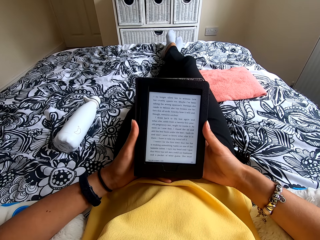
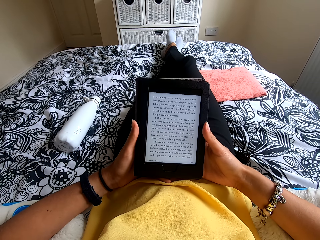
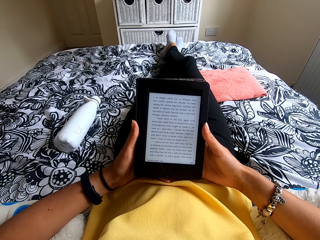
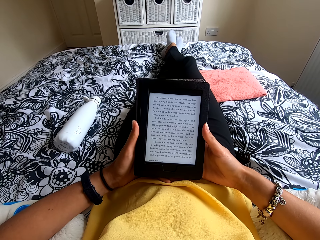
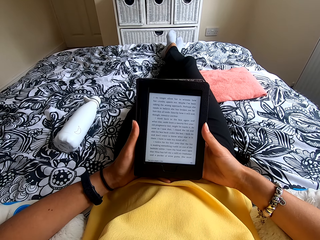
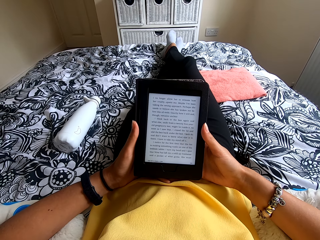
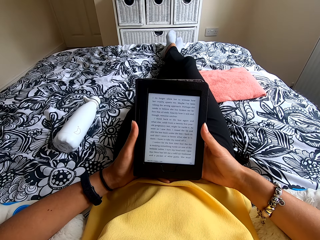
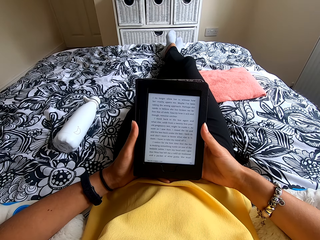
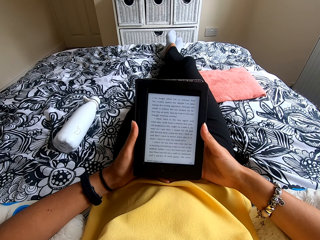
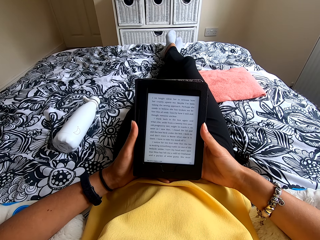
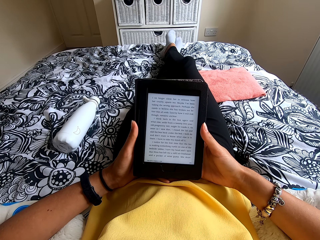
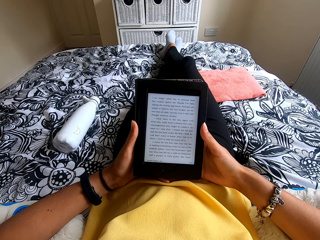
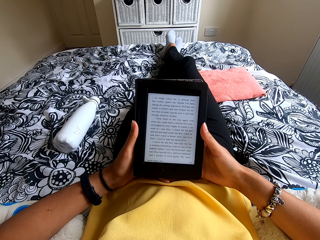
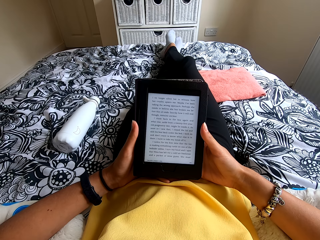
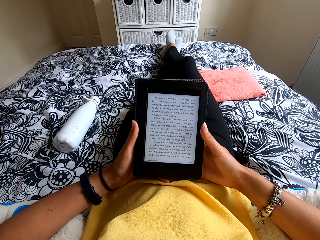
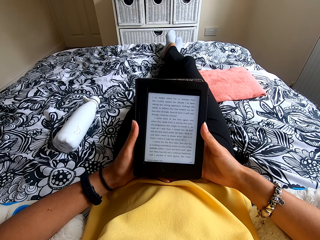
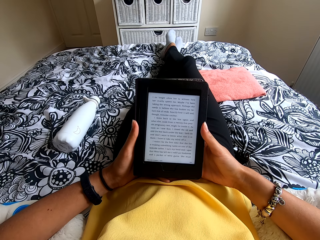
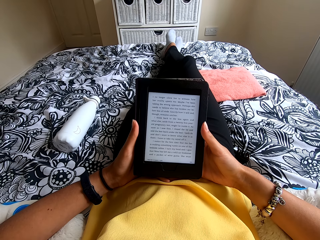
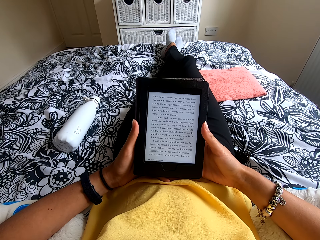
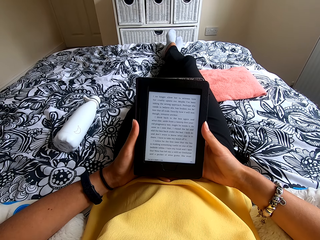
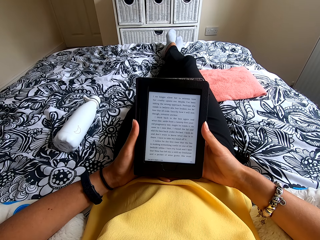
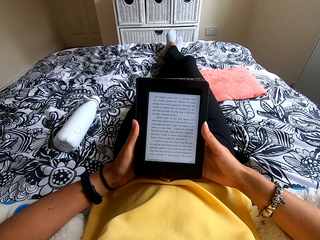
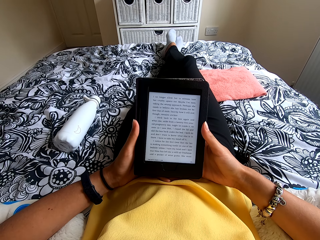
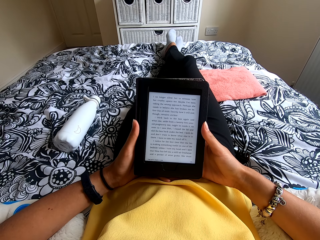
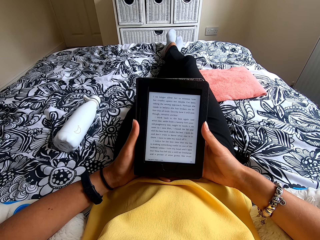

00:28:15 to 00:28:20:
The camera wearer reads the ebook reader.

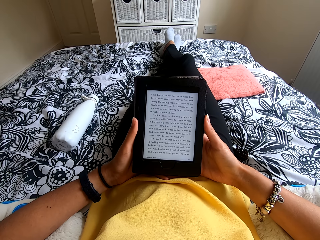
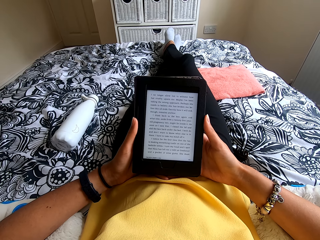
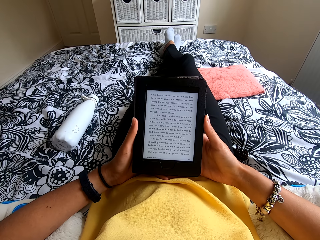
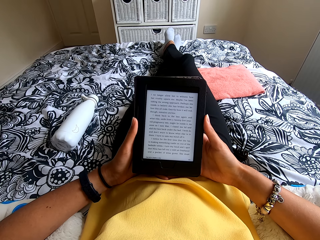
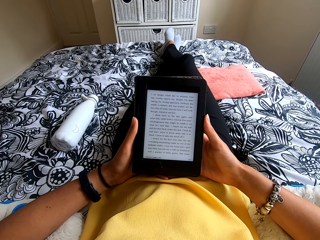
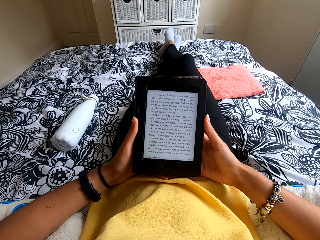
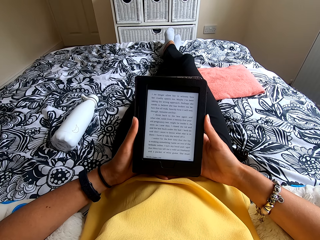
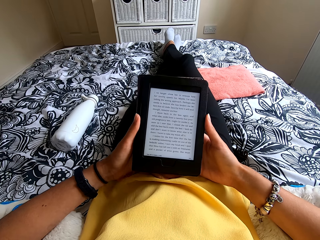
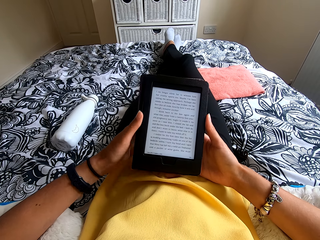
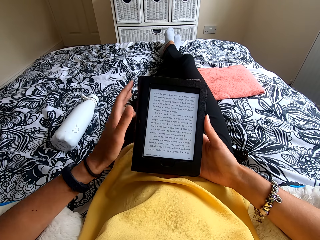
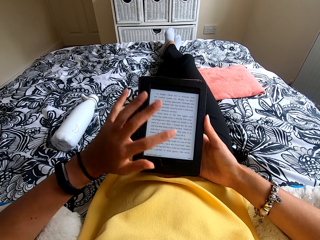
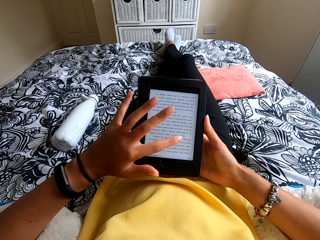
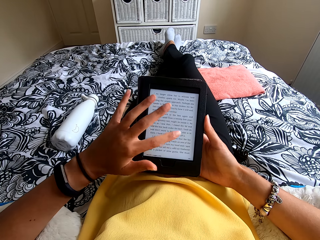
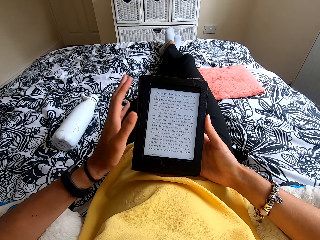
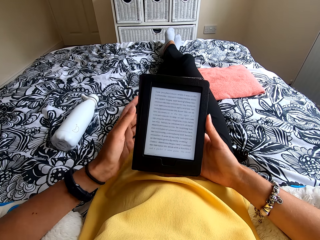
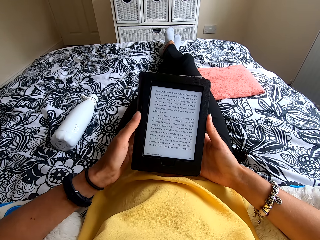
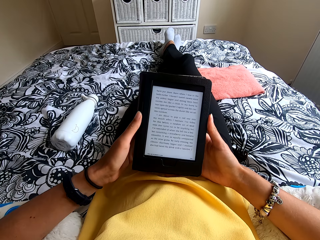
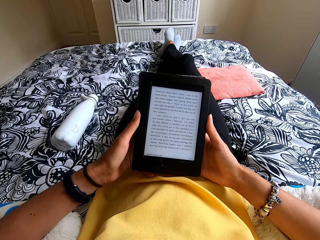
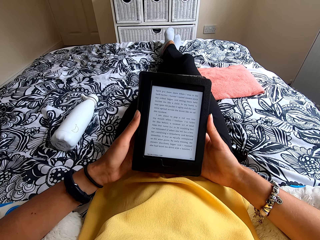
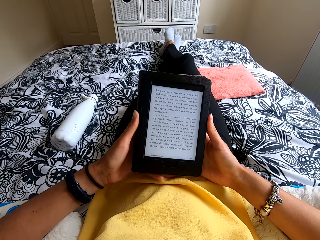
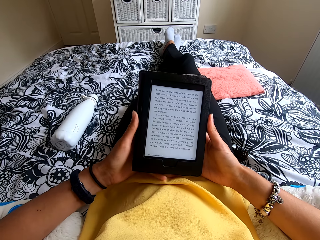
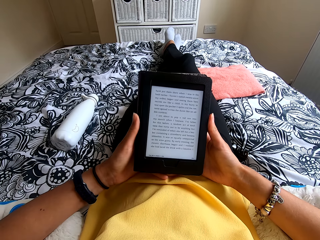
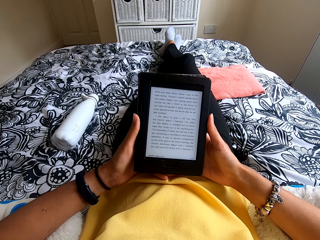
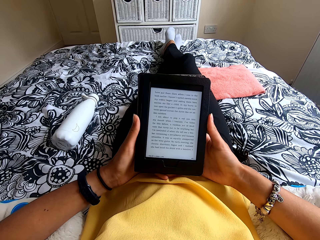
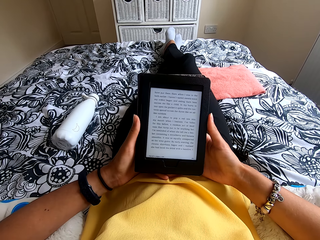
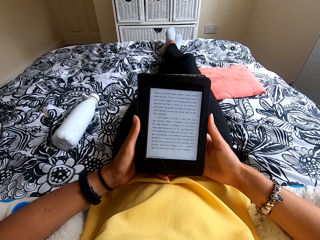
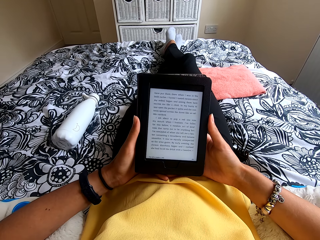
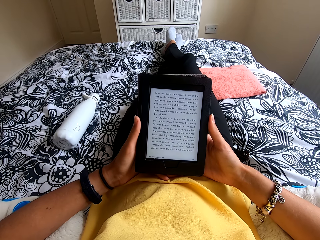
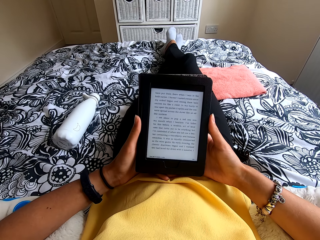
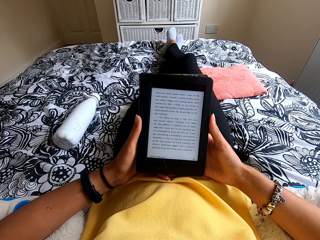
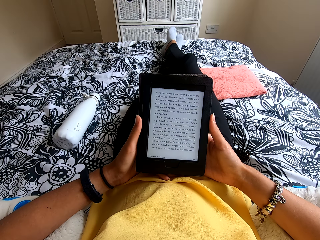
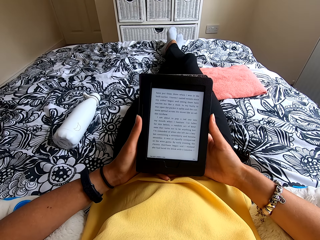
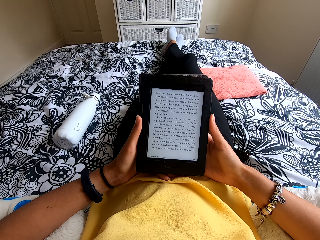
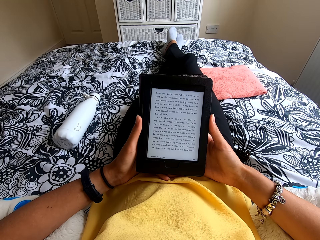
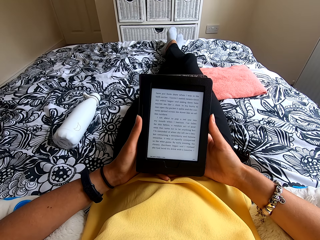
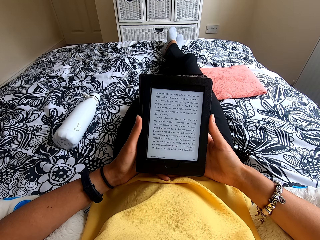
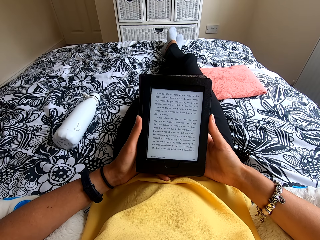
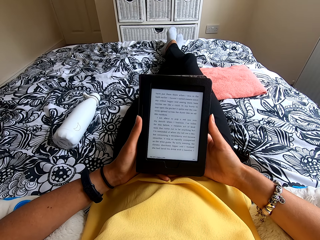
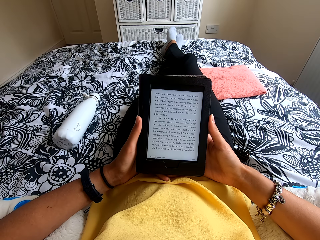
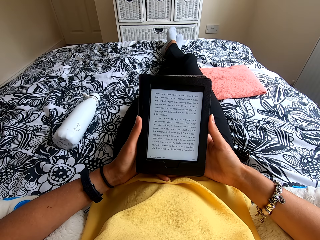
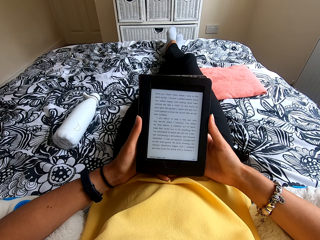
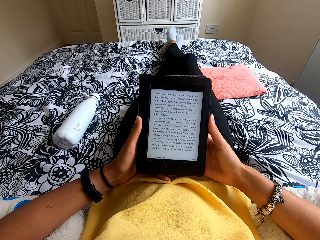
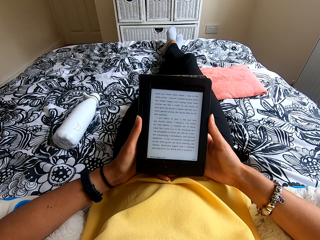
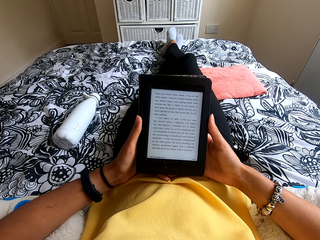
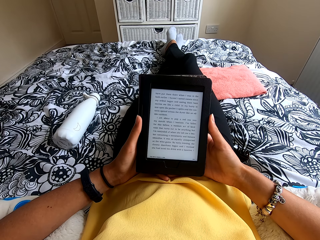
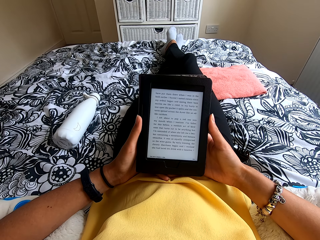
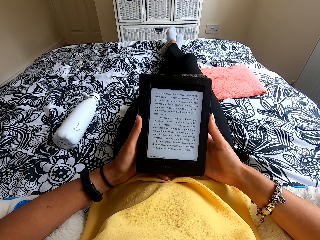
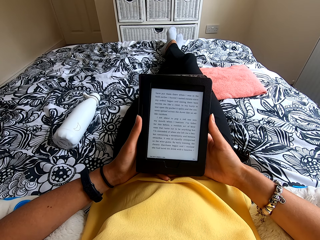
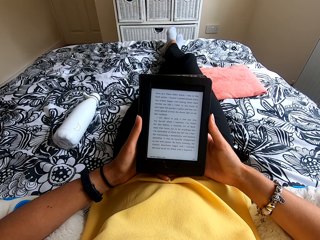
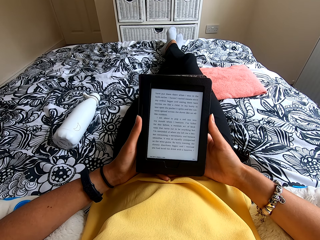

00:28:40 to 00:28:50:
The camera wearer presses the ebook reader or tablet. They hold the tablet. They read the ebook reader.

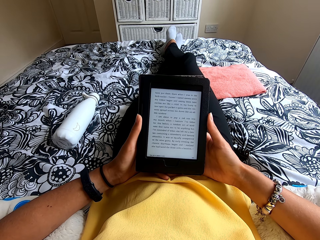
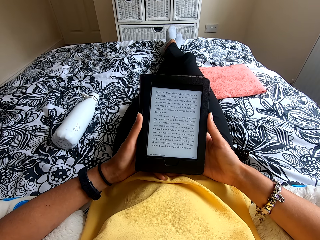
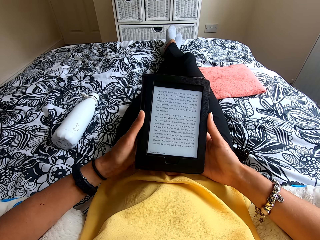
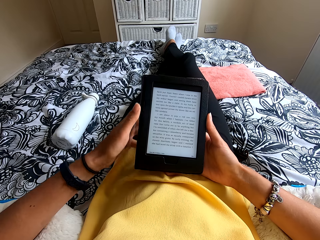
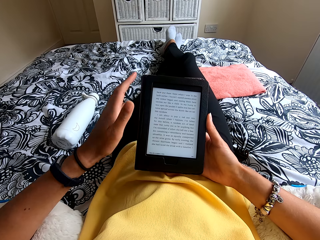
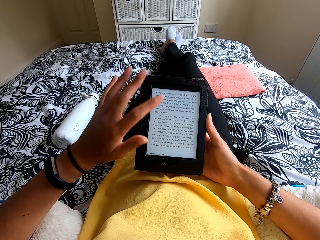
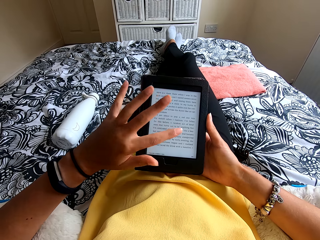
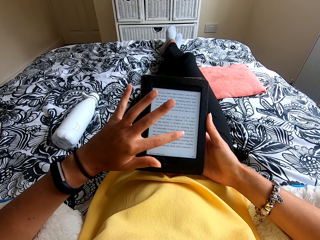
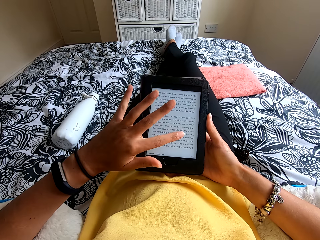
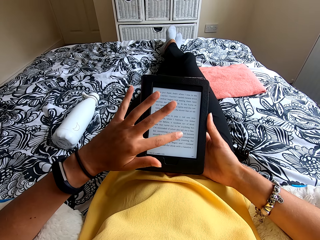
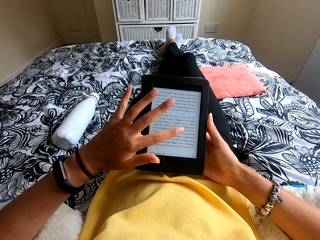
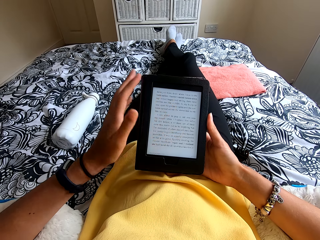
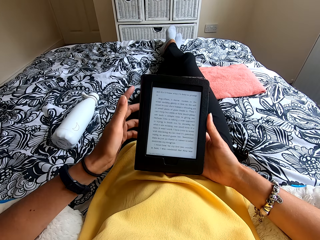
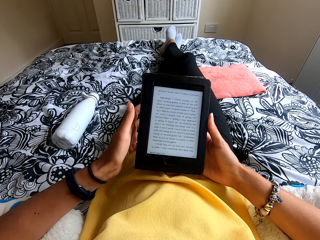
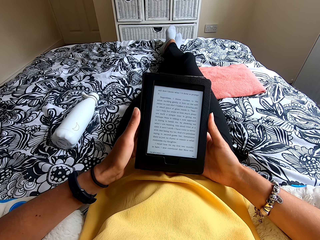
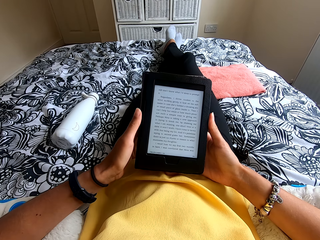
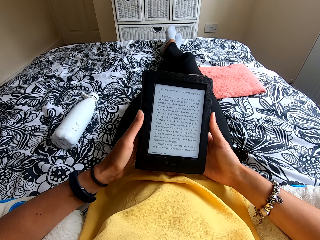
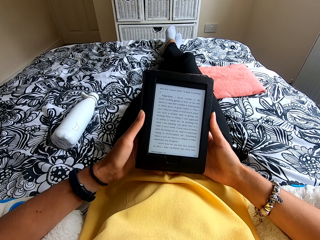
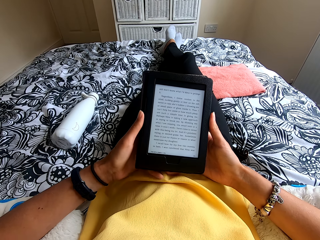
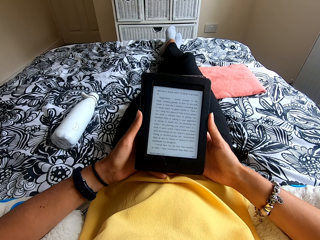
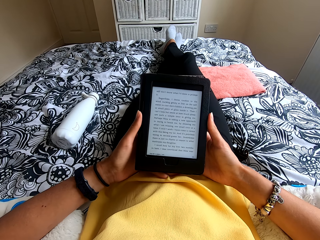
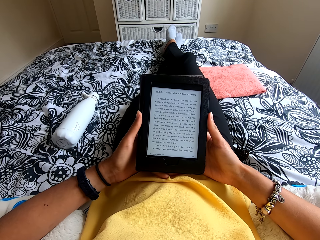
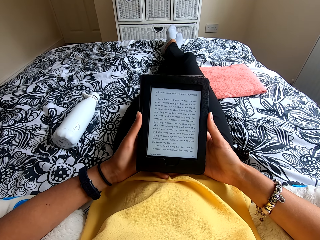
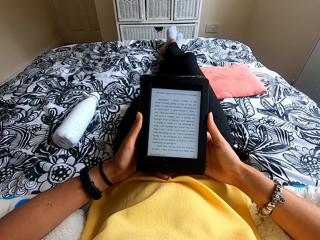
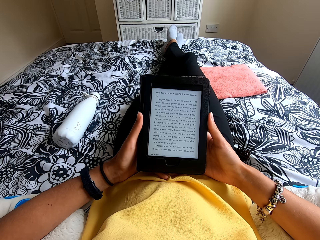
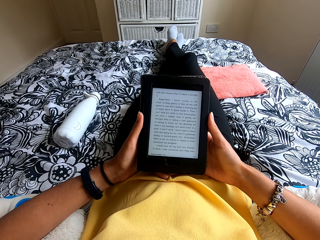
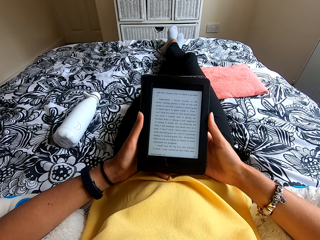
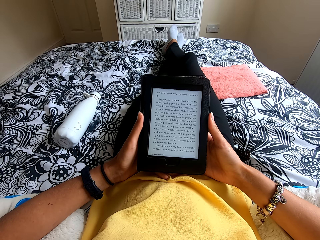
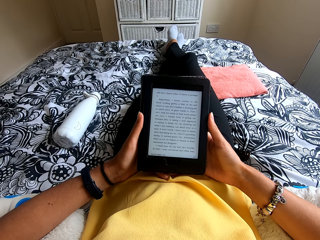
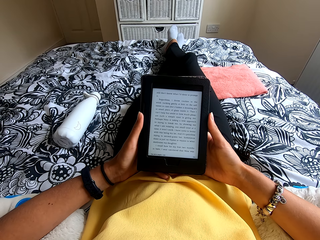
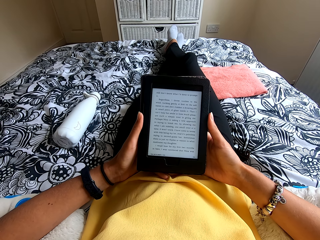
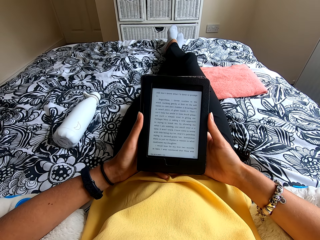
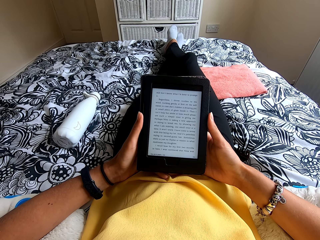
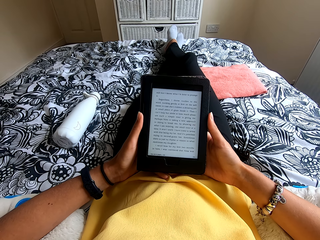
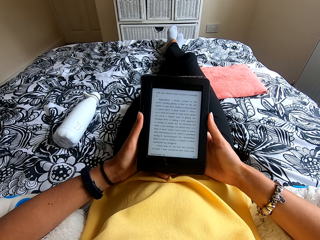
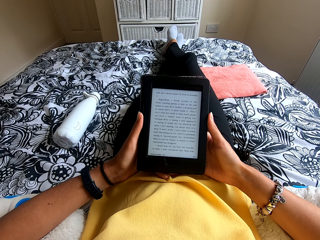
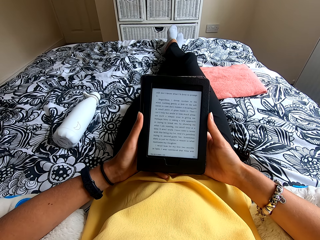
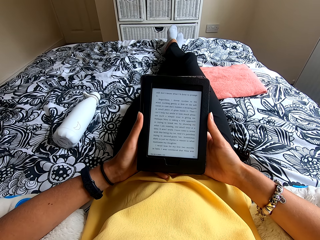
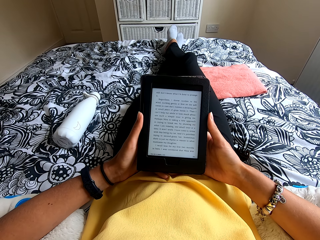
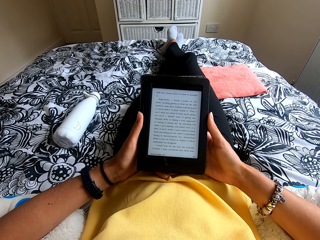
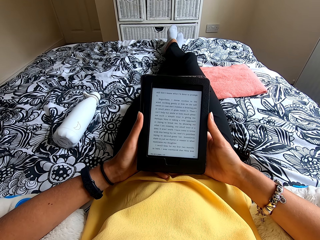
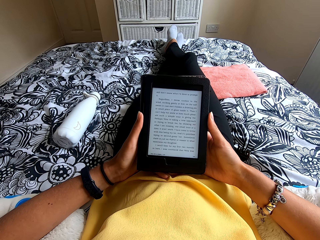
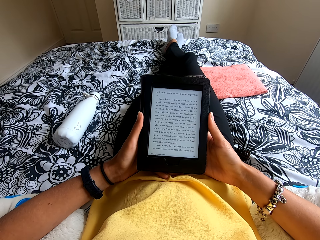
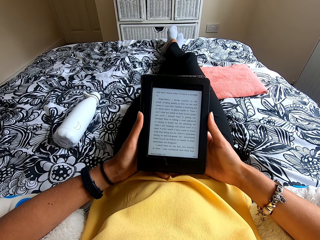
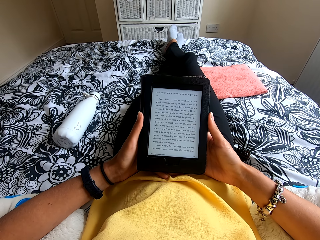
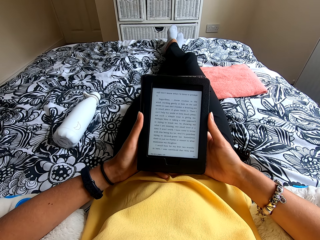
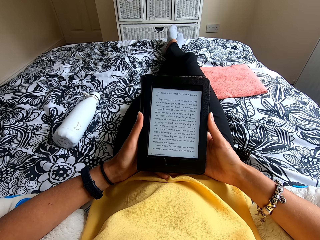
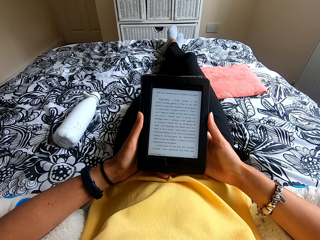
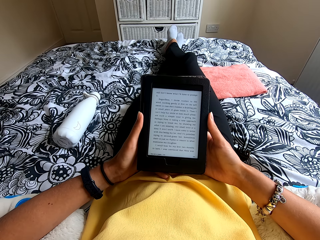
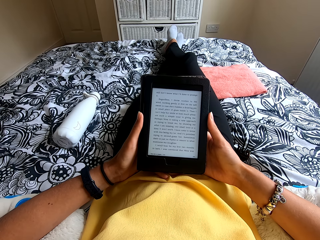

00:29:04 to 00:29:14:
The camera wearer presses the ebook reader or tablet. They hold the tablet. They read the ebook reader.
